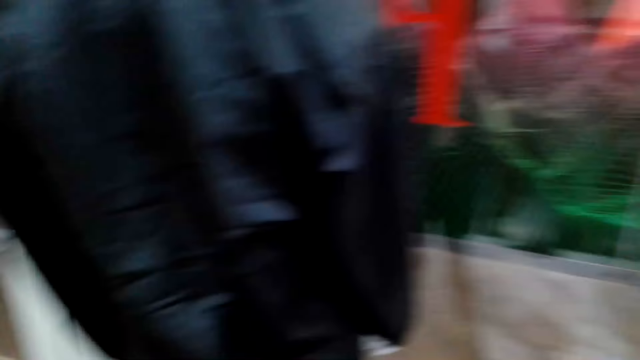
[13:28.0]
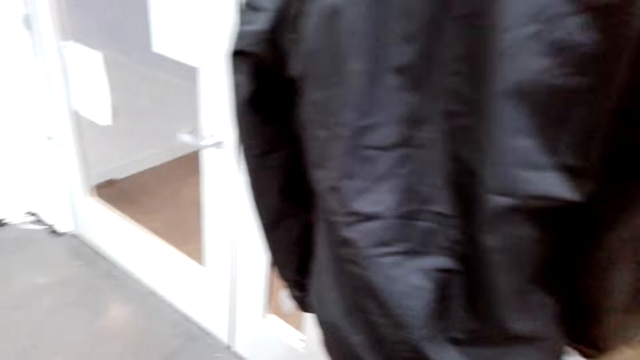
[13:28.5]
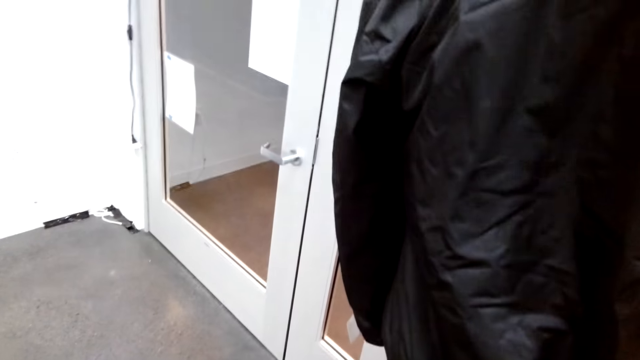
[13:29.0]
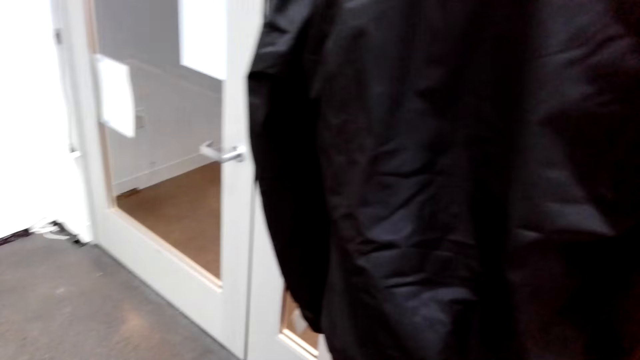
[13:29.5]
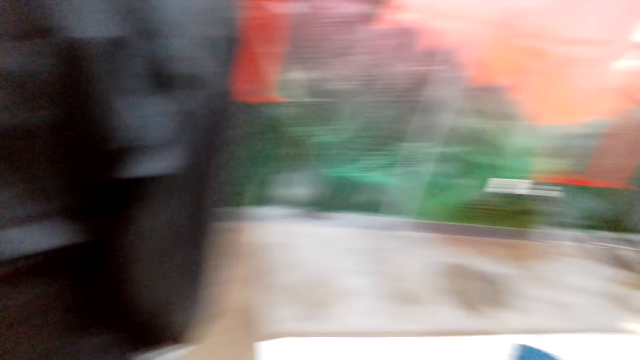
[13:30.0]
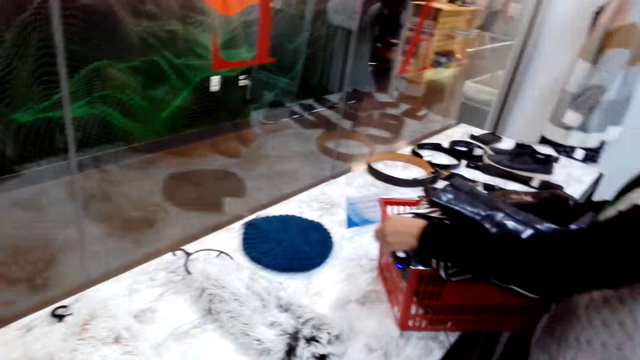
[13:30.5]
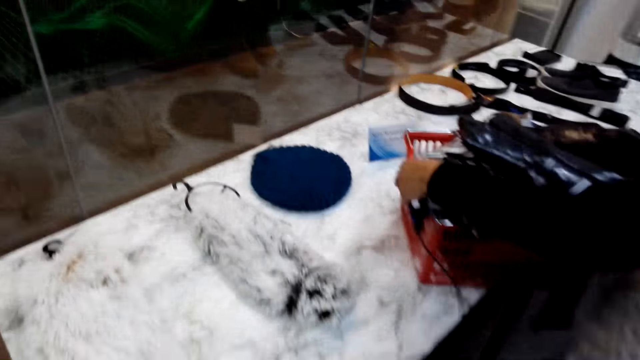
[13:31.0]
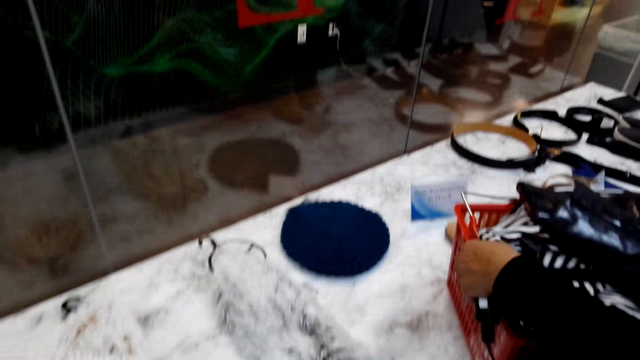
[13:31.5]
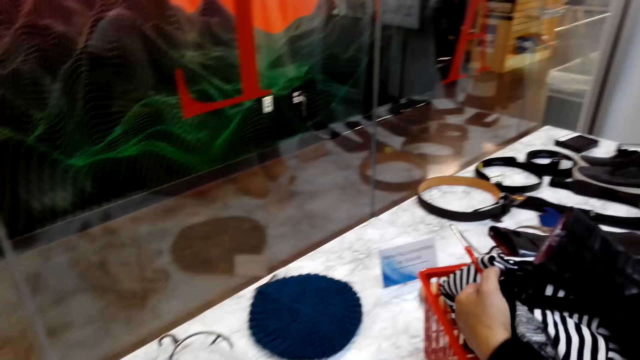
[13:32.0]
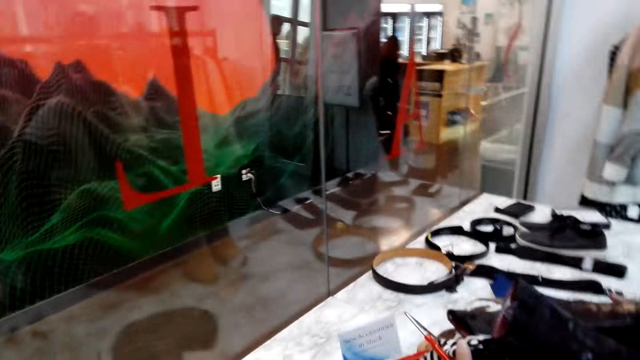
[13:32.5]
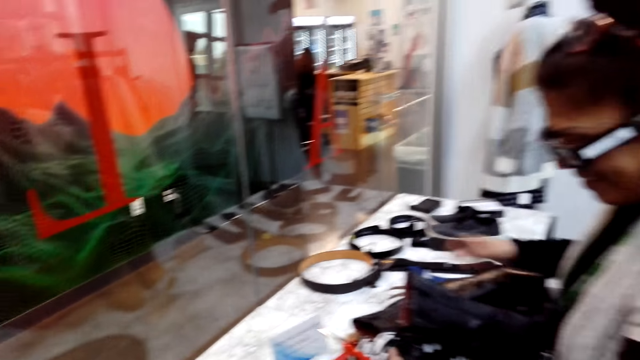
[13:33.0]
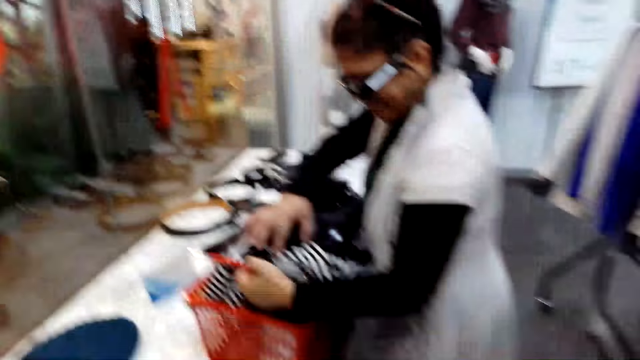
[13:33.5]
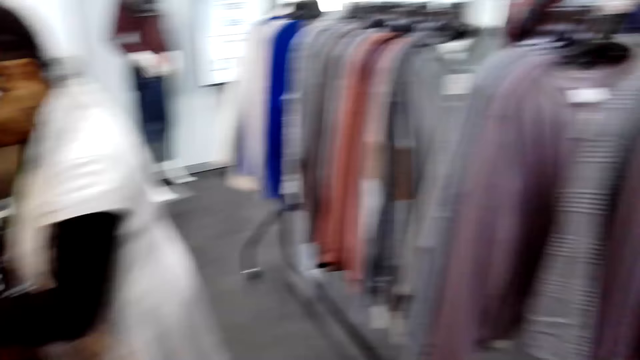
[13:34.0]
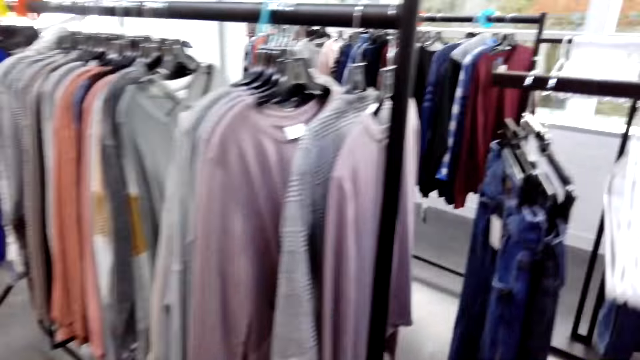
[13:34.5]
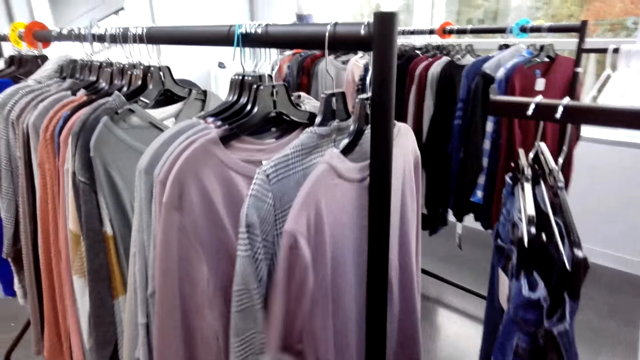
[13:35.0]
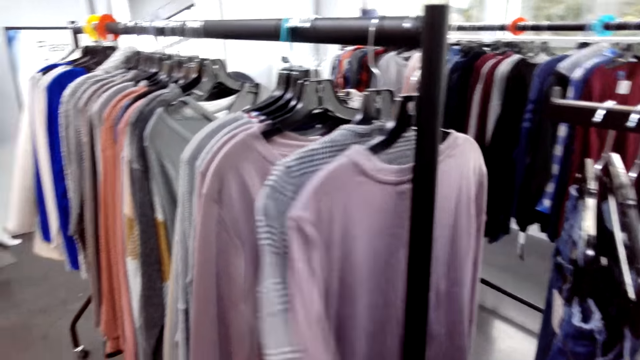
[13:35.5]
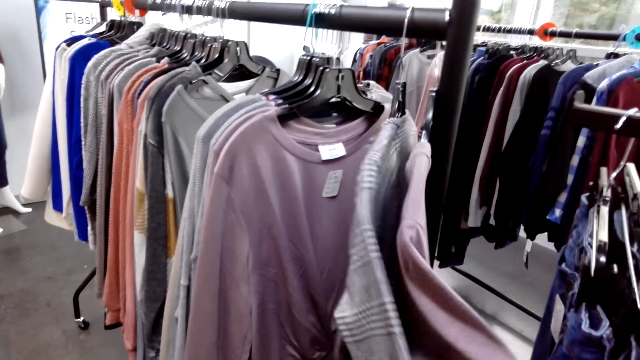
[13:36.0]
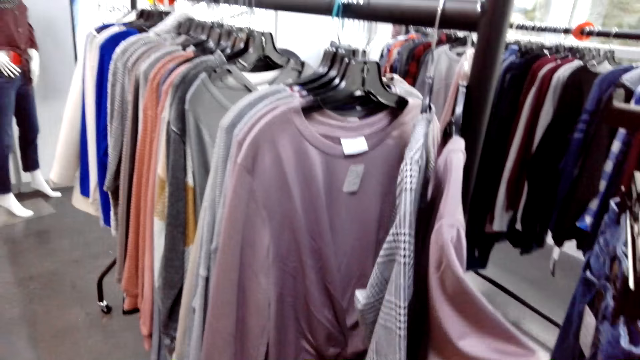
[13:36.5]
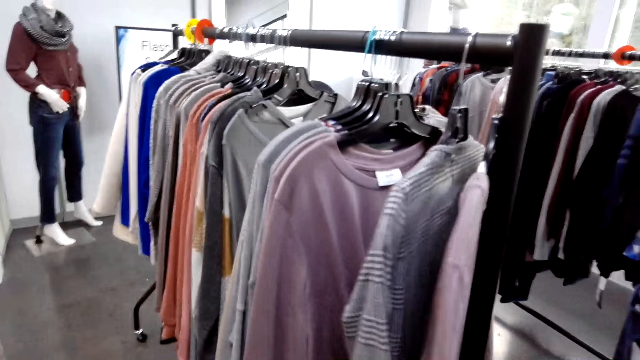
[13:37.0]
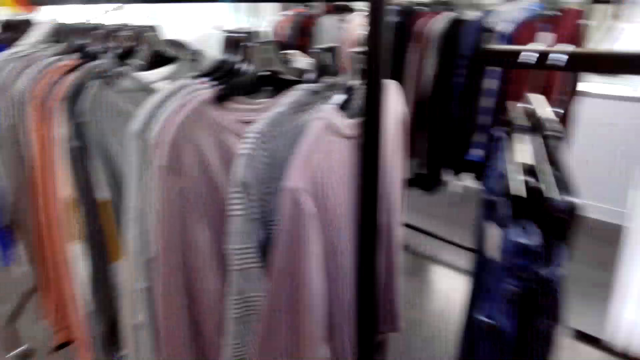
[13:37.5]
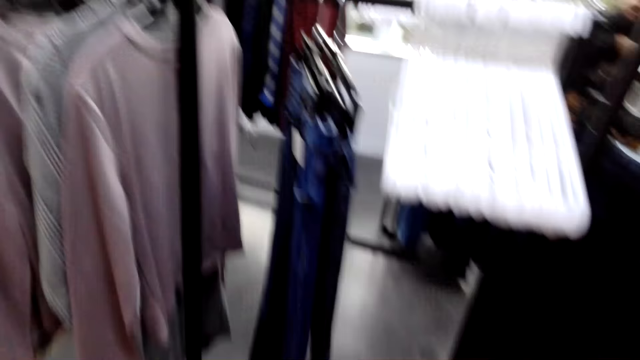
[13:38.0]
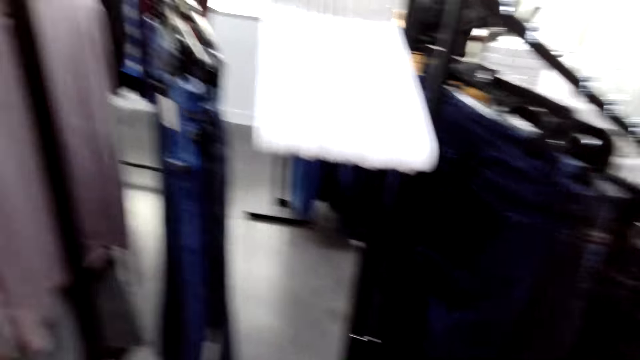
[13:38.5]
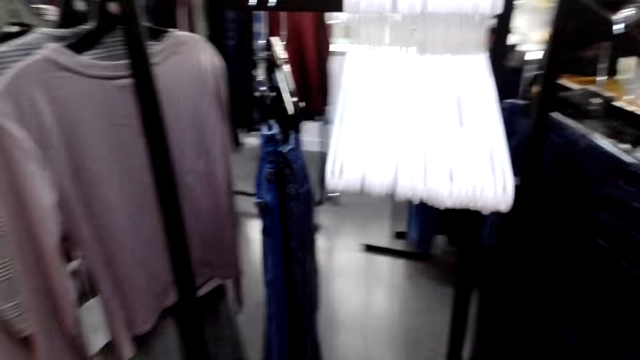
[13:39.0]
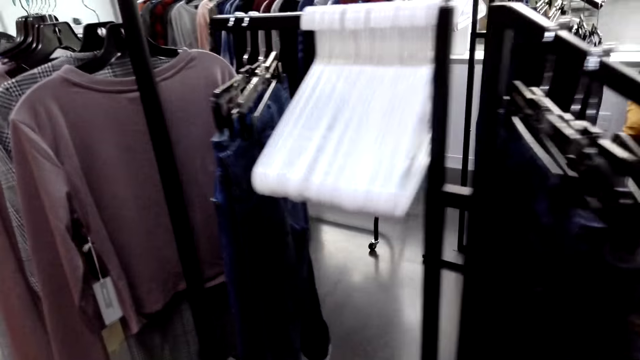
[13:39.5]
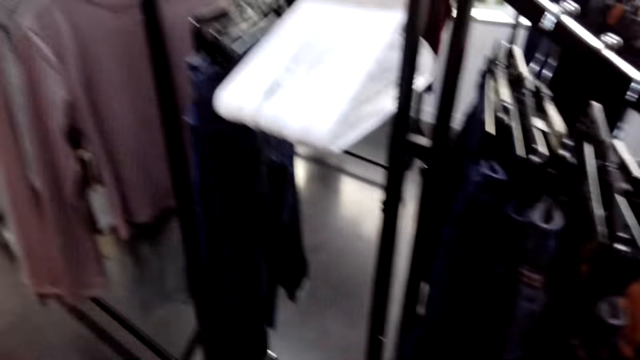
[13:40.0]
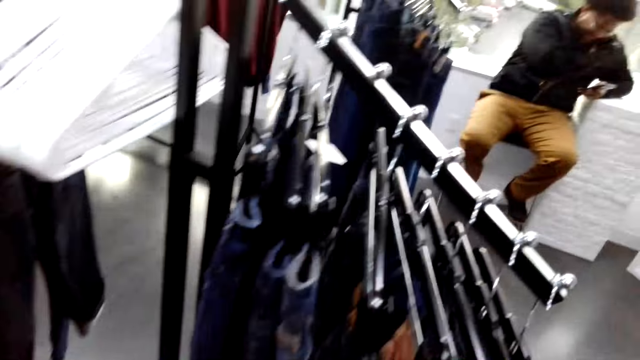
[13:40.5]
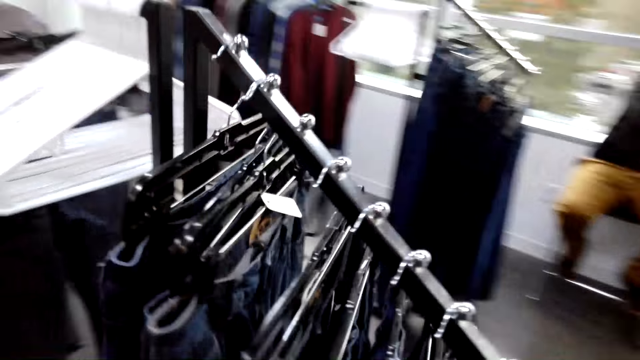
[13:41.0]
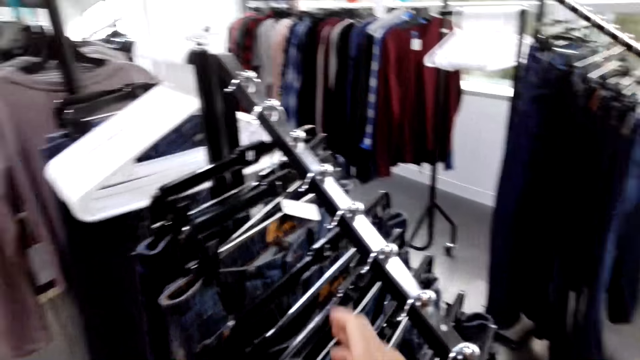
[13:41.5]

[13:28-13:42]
The camera wearer looks around and turns to the side. The man holds the trolley. The camera wearer turns to the side. They examine clothes on the clothing display rack. They hold a cloth on a hanger. They turn to the side. They walk around.

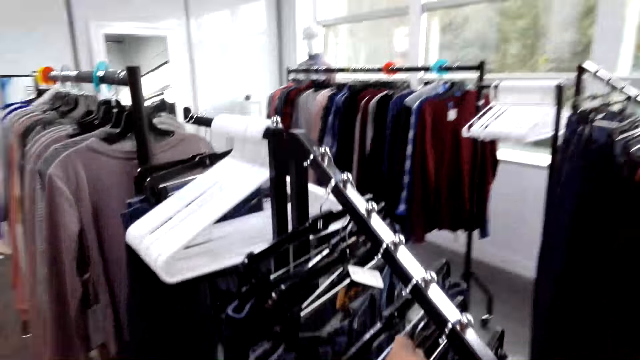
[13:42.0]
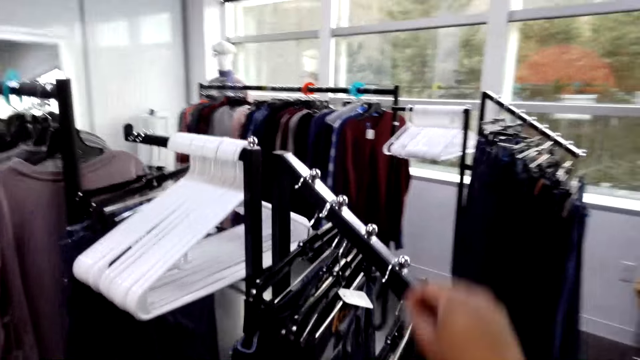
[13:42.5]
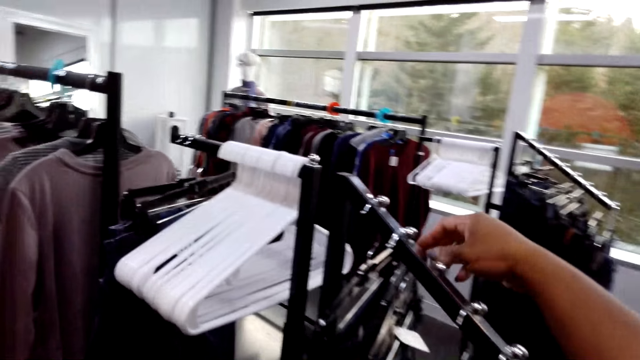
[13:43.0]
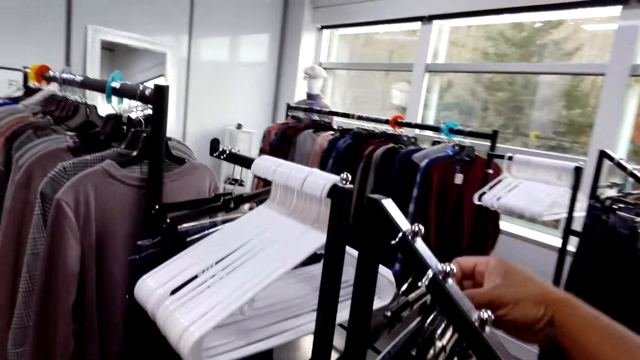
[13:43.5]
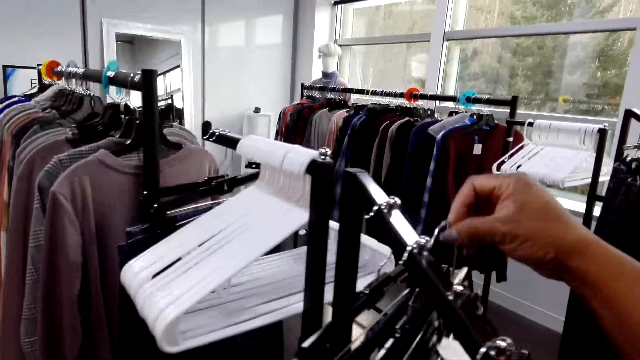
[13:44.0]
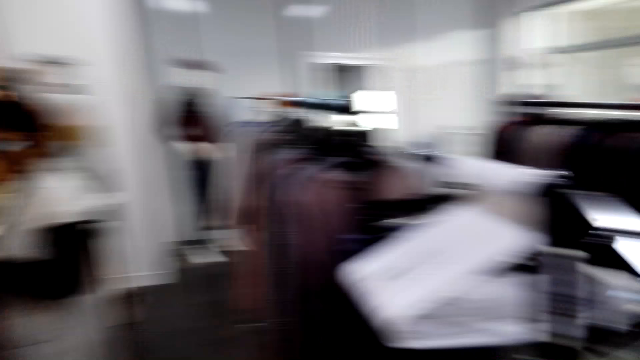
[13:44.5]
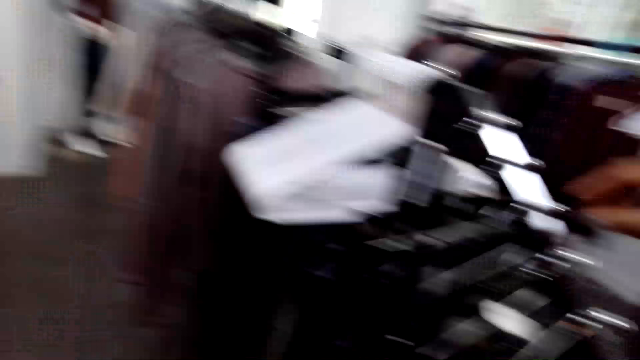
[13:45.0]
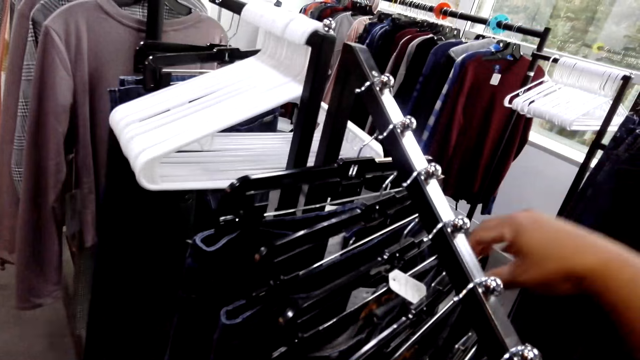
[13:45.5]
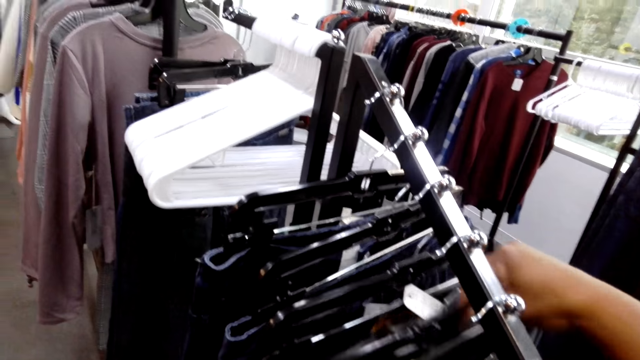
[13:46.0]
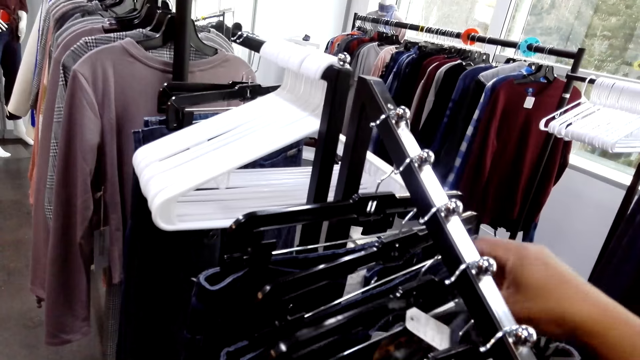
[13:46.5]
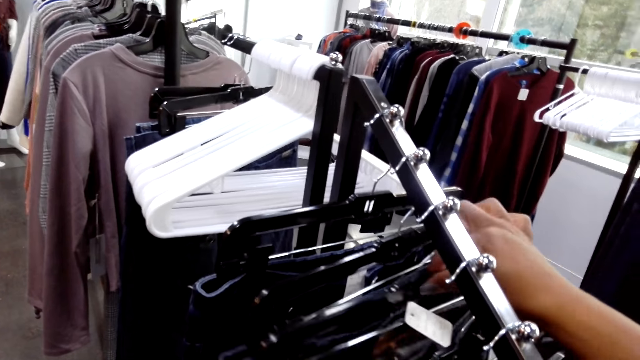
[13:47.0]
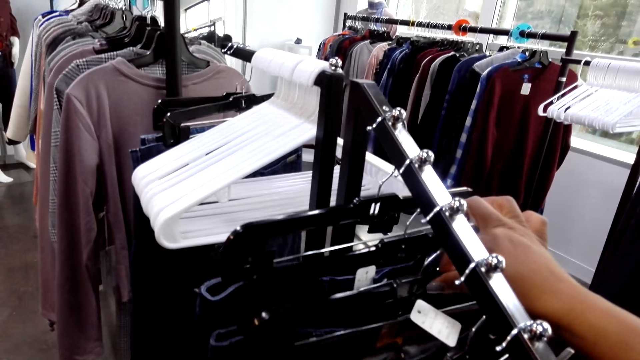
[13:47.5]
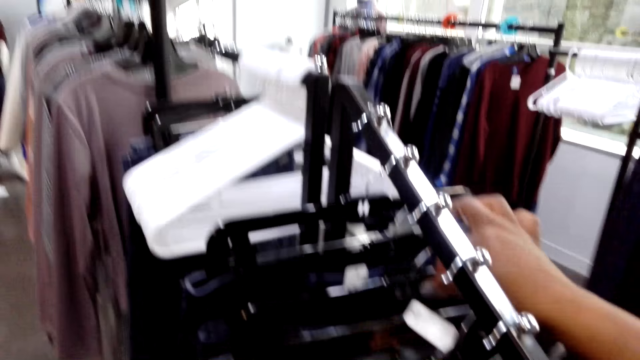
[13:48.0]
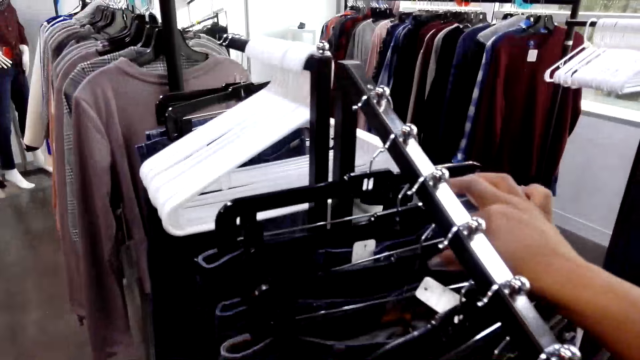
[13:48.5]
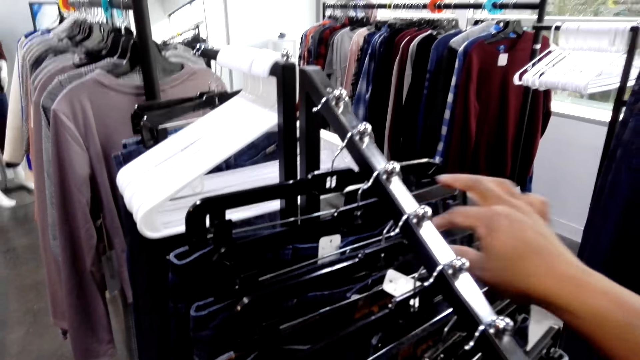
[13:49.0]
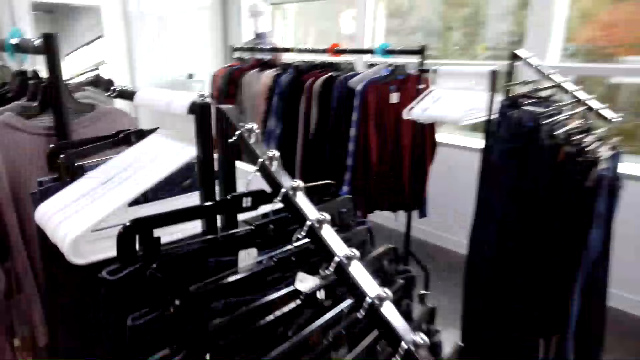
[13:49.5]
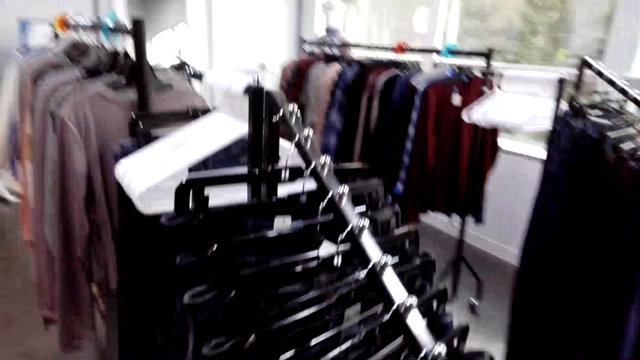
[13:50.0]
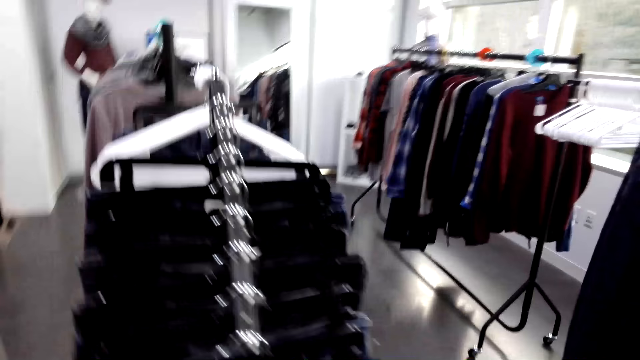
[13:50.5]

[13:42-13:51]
The camera wearer holds a cloth on a hanger. They turn to the side. They hold cloths on the hangers.
